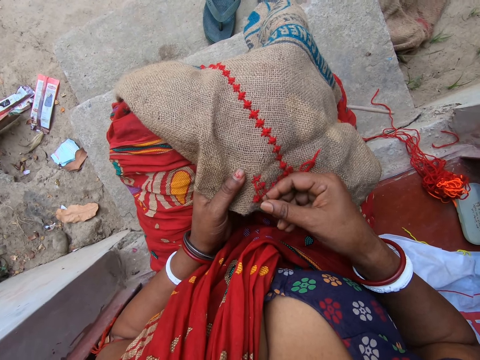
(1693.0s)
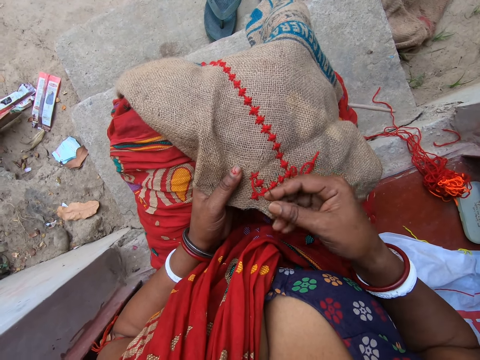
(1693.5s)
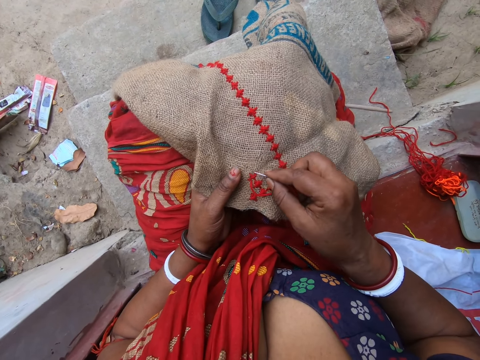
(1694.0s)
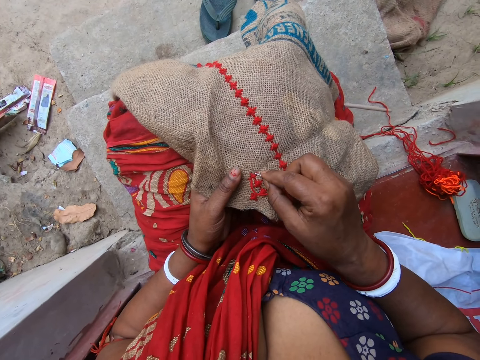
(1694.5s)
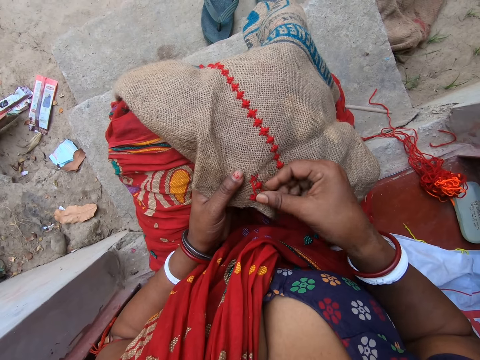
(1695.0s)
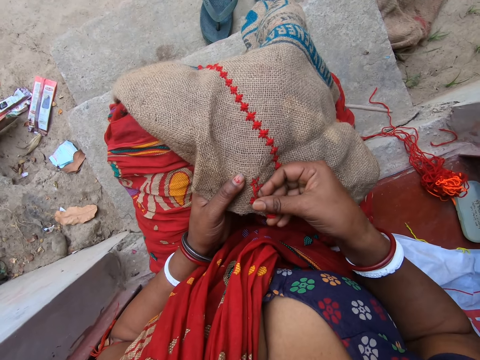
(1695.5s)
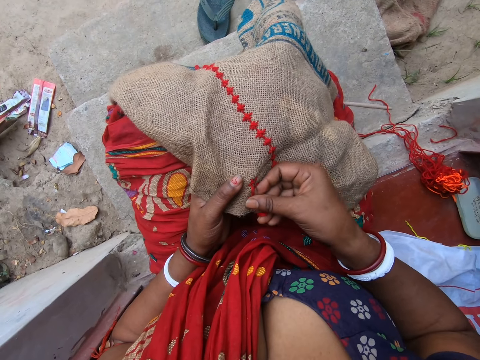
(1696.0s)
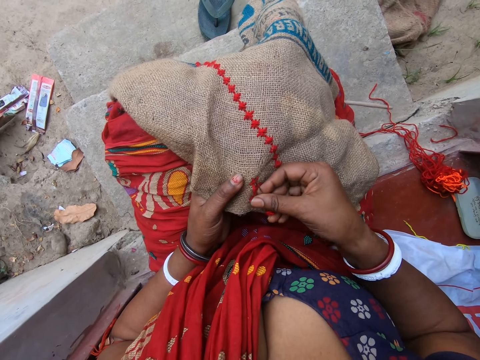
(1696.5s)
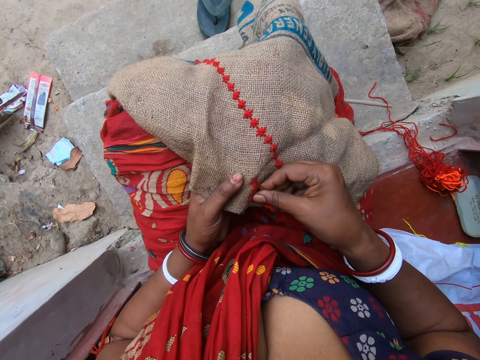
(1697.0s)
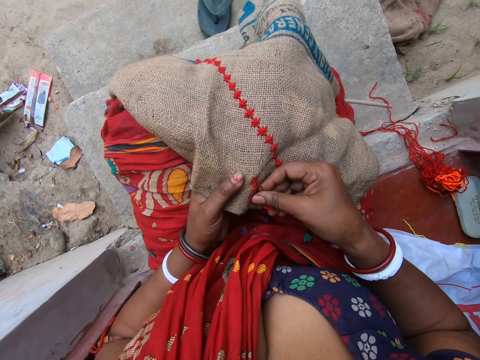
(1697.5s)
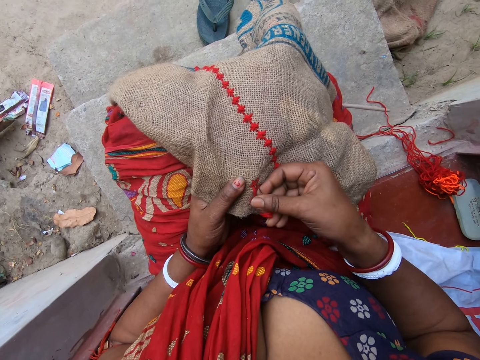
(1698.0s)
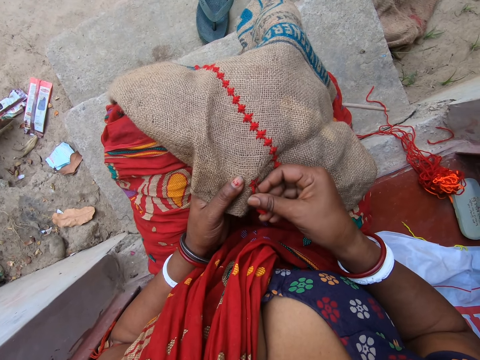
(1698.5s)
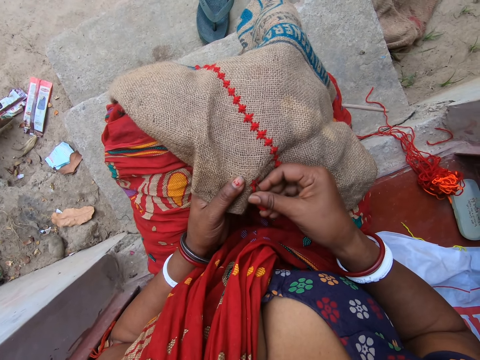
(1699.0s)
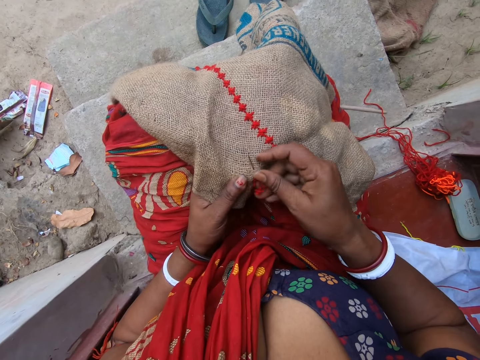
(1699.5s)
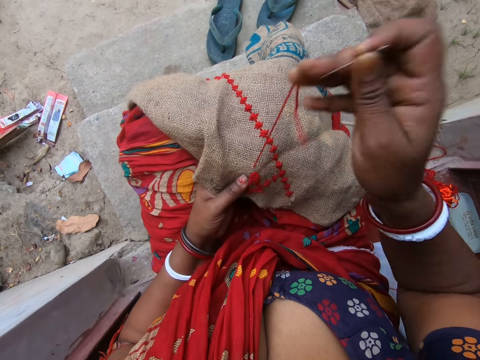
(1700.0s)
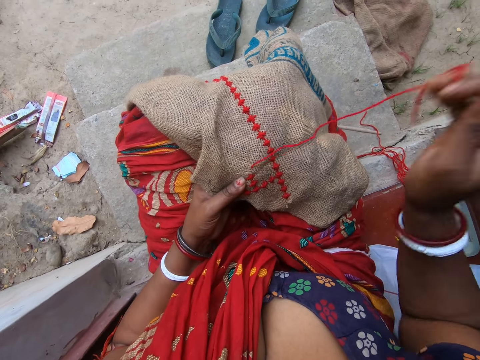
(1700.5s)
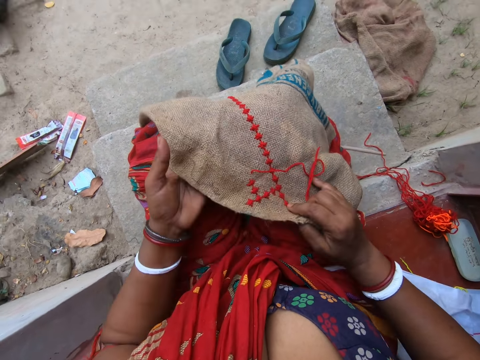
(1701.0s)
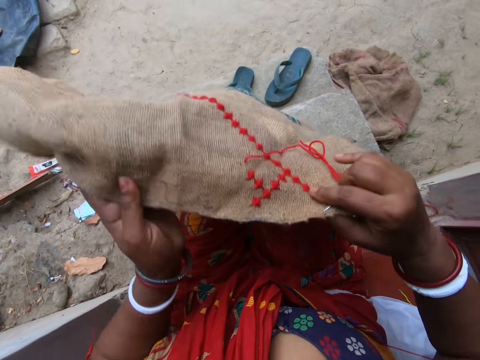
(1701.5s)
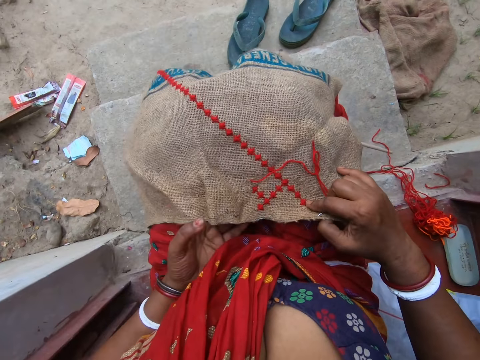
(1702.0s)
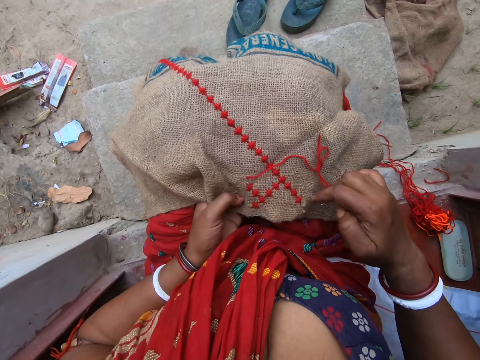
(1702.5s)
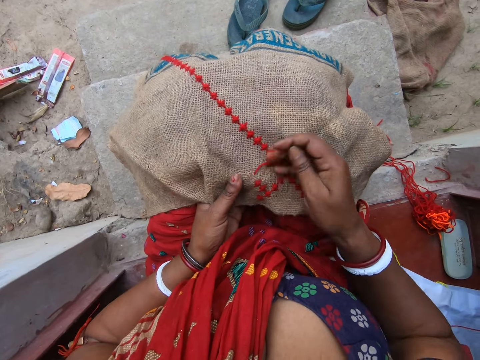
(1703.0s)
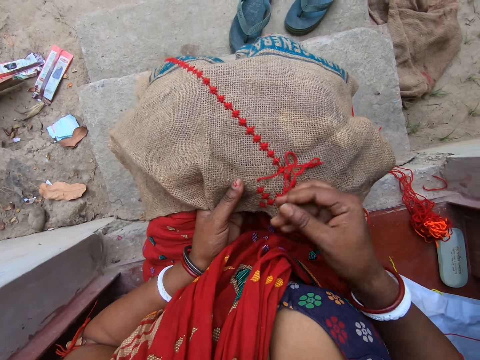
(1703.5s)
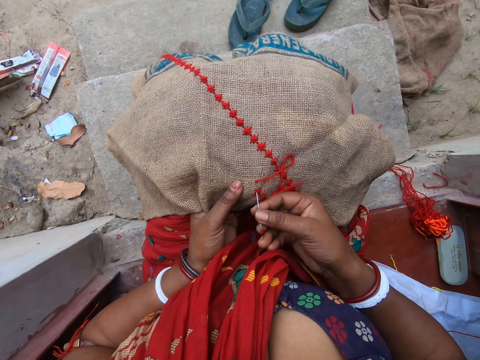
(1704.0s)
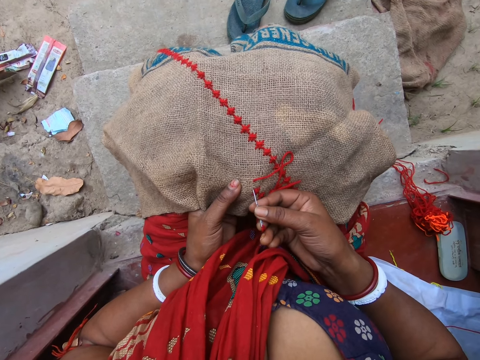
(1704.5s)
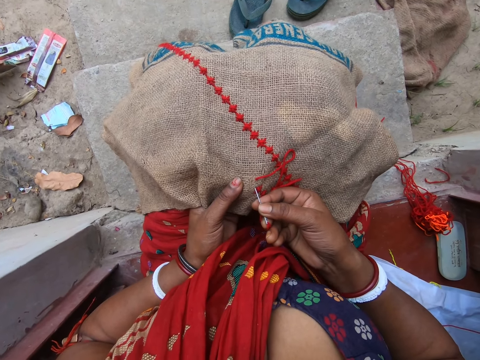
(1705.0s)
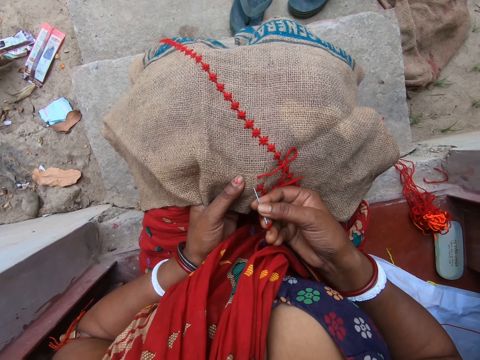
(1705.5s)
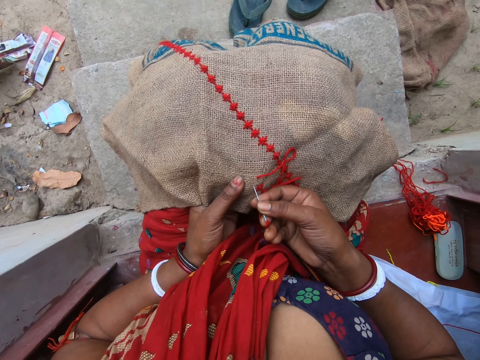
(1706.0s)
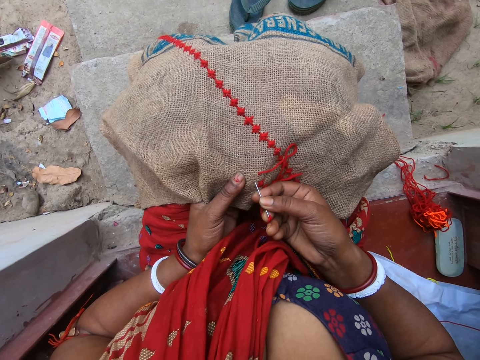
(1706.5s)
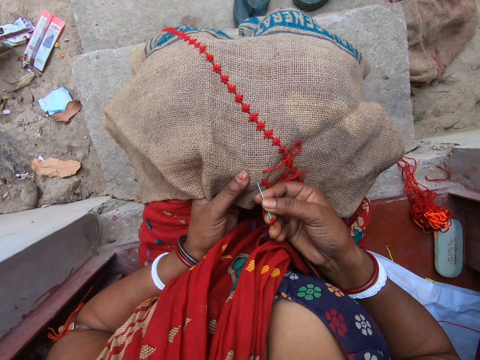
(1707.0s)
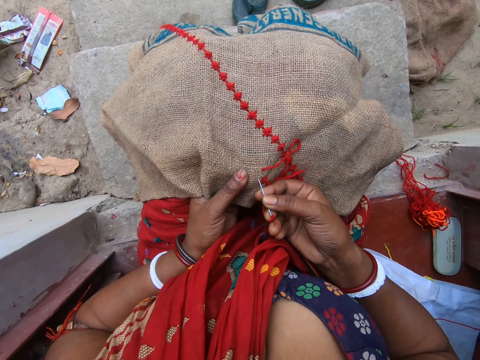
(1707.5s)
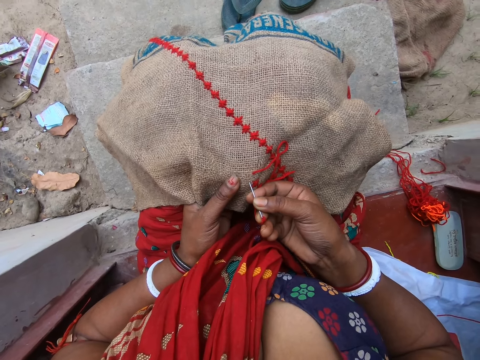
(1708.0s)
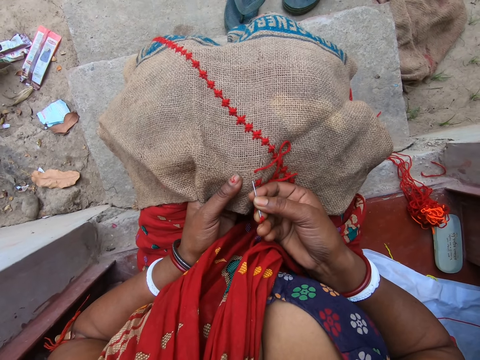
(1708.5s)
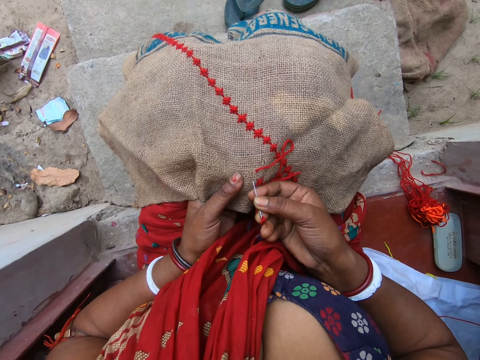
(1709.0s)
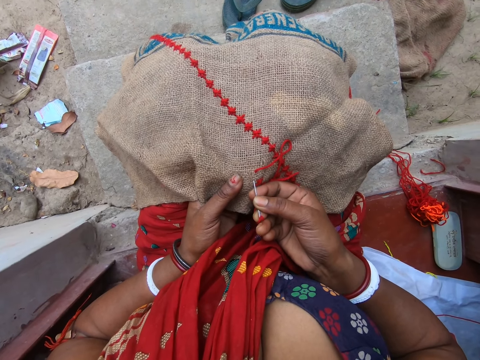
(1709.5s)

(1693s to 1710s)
The camera wearer inspects the cloth. She sews the cloth, adjusts the cloth, and lifts the brown cloth on her lap with both hands. She places the brown cloth in her hands on her lap. She embroiders on the brown cloth in her left hand with a needle and a red thread in her right hand.

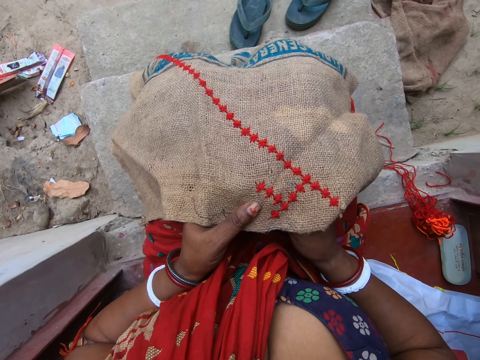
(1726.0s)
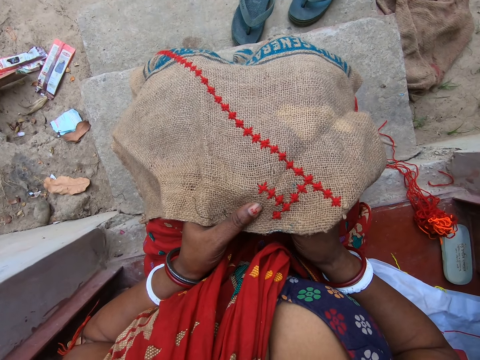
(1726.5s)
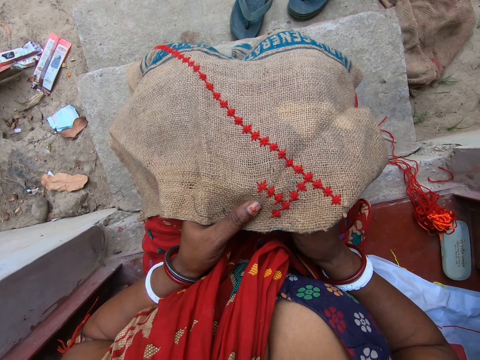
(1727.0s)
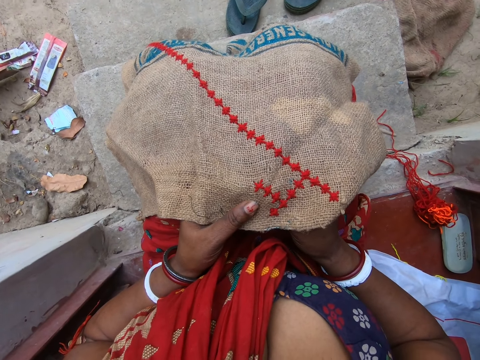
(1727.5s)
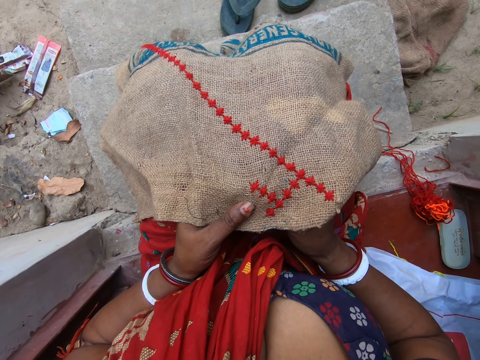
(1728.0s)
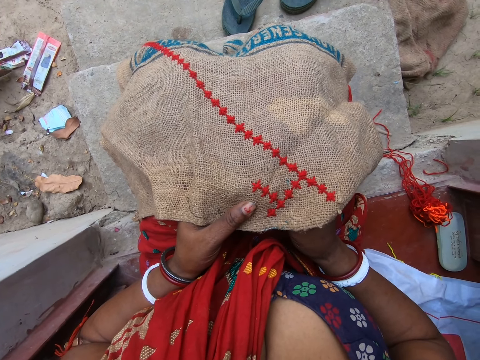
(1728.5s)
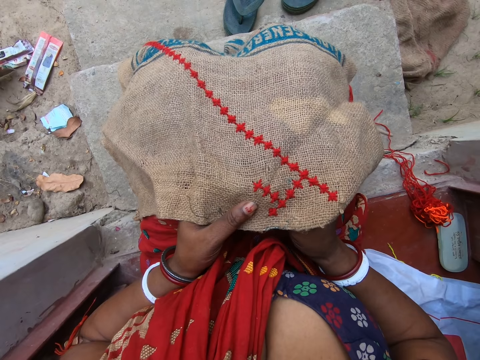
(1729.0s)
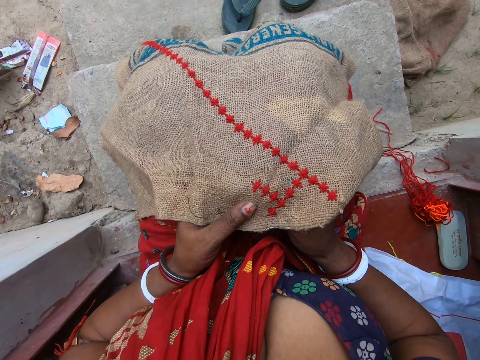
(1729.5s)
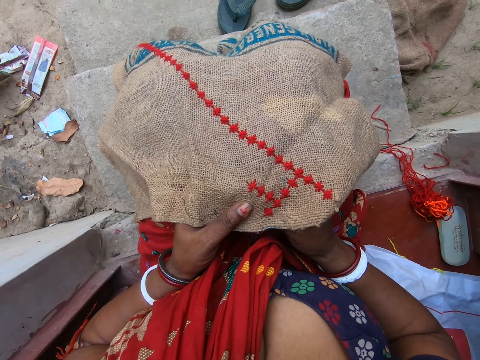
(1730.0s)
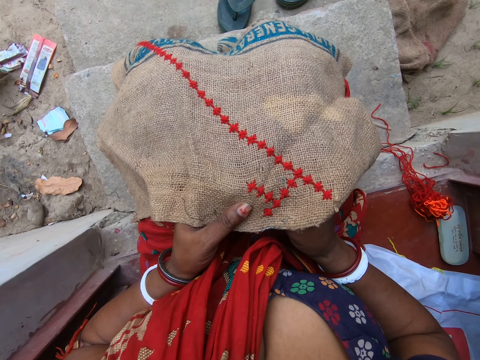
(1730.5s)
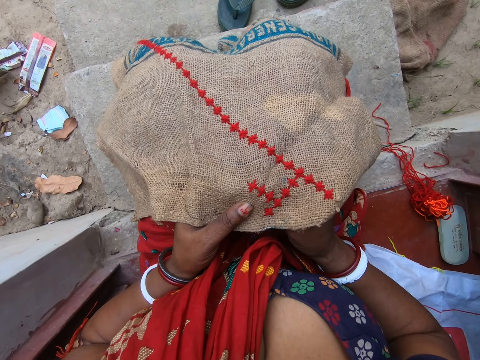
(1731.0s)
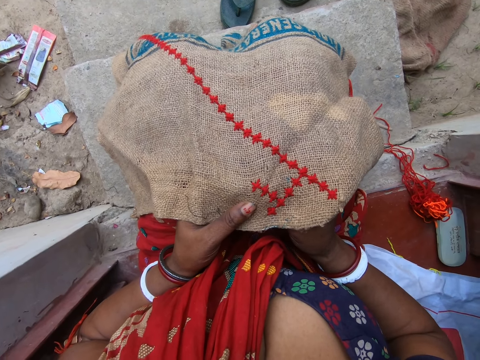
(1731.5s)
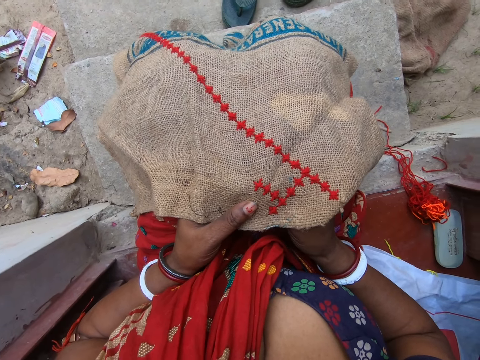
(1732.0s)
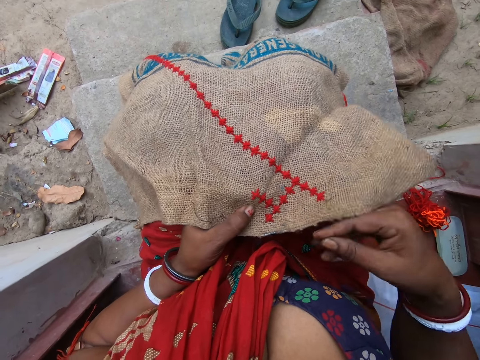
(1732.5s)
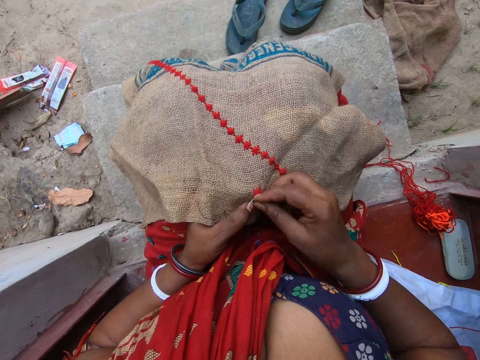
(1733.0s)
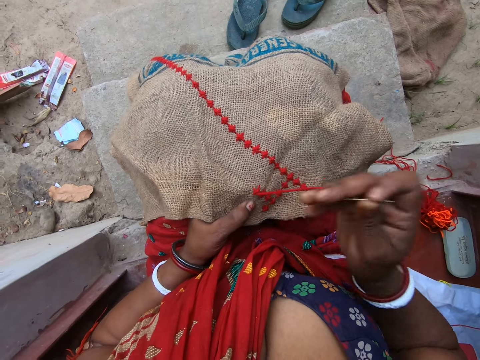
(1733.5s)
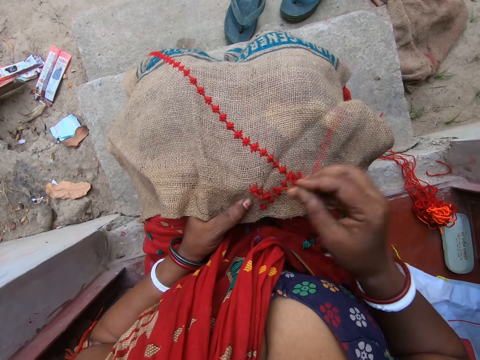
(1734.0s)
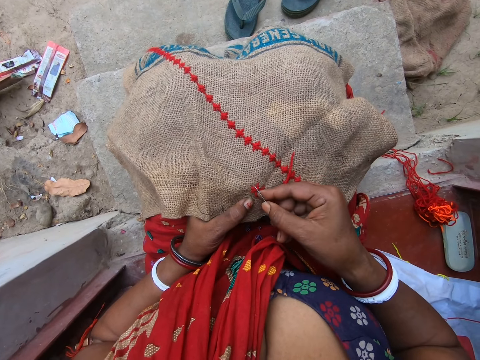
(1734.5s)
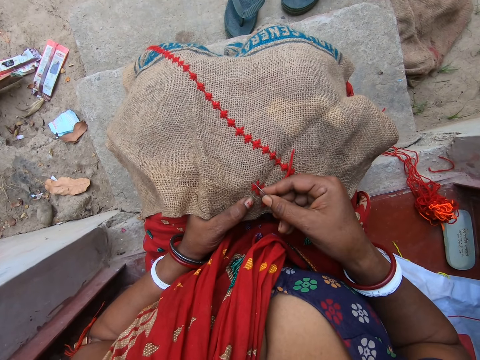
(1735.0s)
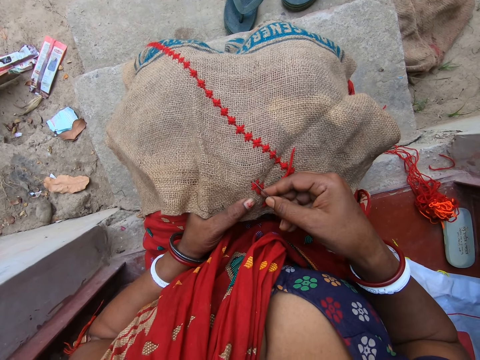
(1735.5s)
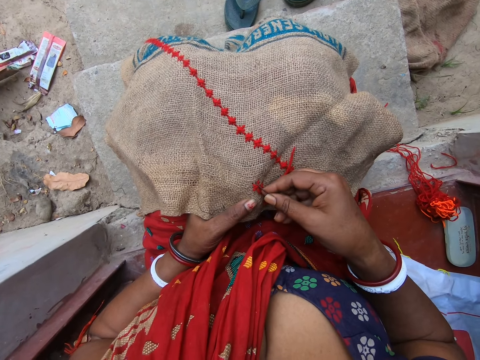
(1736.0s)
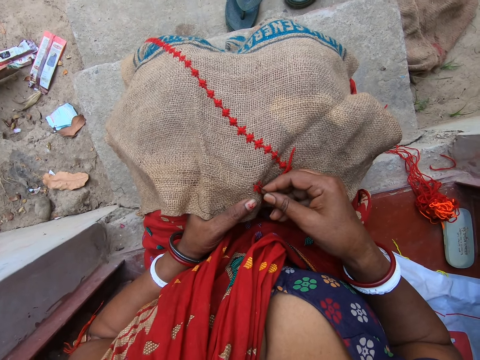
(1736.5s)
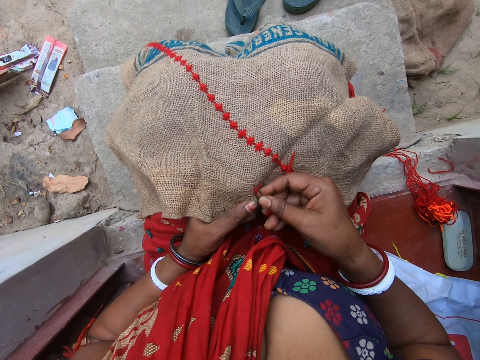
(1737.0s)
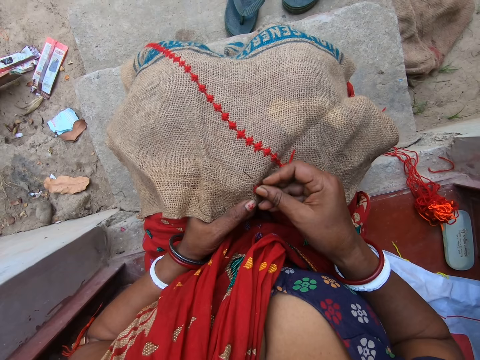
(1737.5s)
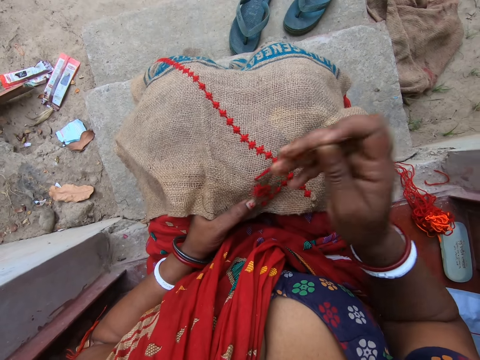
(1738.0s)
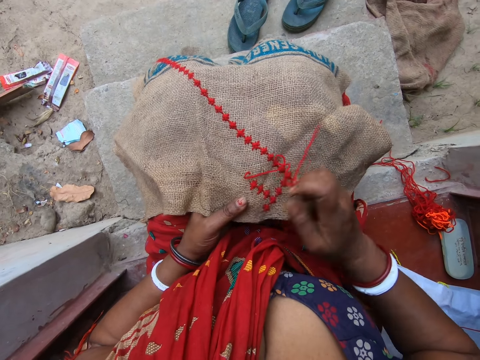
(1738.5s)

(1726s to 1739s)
The camera wearer stares at the cloth. They sew the cloth.
